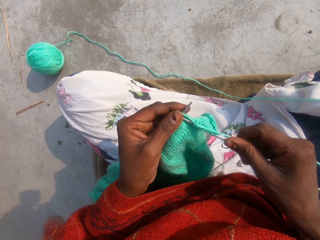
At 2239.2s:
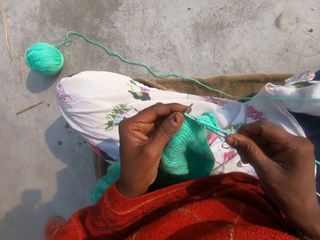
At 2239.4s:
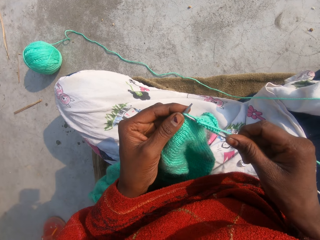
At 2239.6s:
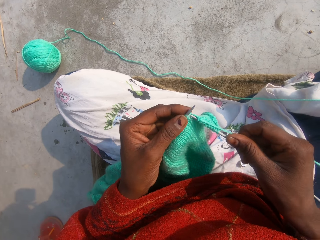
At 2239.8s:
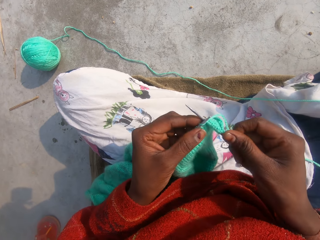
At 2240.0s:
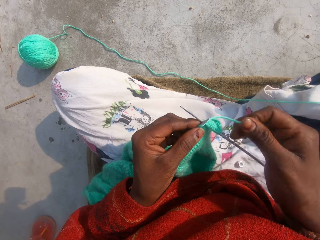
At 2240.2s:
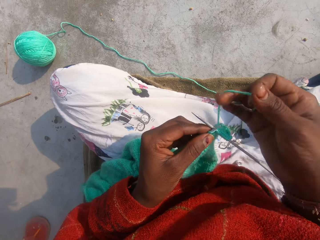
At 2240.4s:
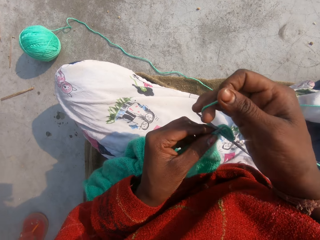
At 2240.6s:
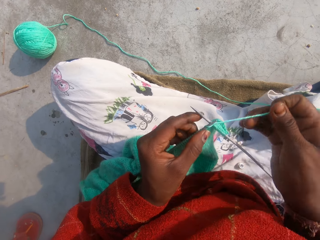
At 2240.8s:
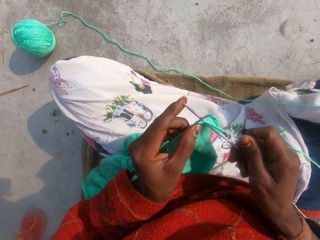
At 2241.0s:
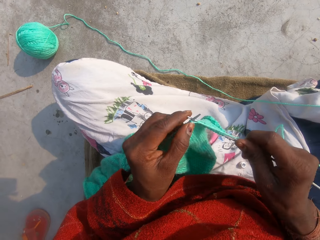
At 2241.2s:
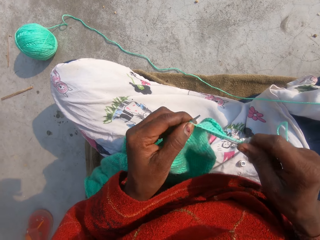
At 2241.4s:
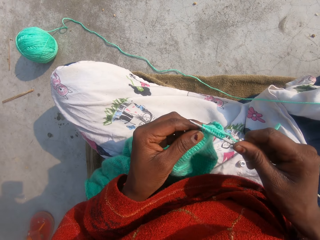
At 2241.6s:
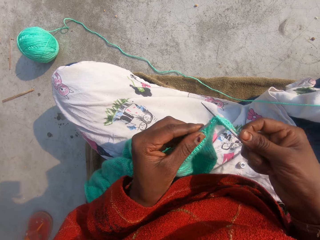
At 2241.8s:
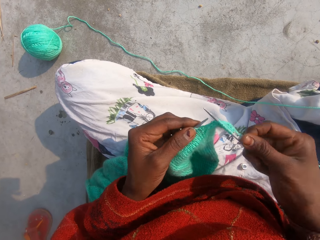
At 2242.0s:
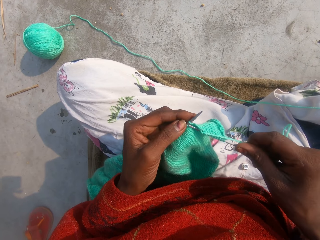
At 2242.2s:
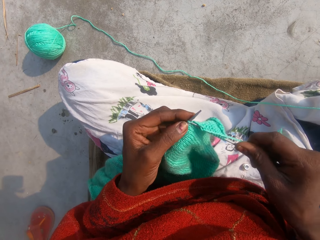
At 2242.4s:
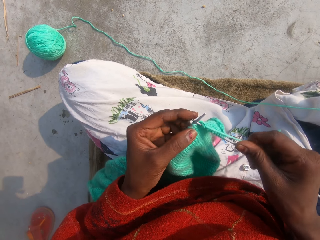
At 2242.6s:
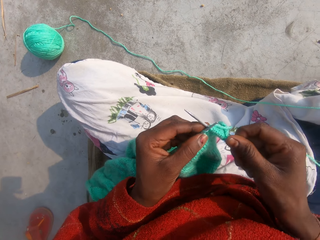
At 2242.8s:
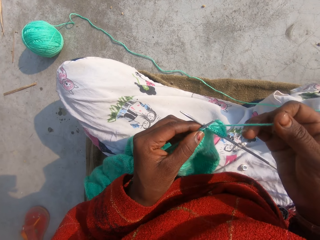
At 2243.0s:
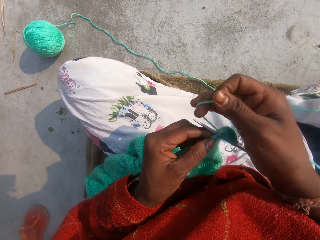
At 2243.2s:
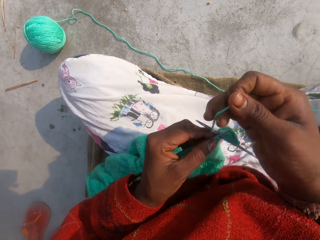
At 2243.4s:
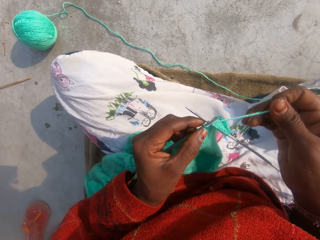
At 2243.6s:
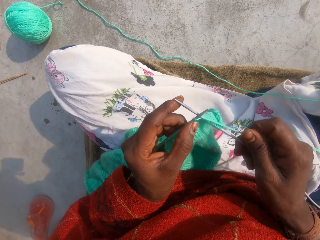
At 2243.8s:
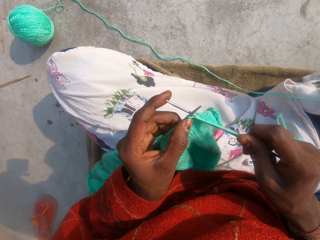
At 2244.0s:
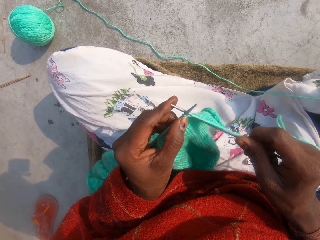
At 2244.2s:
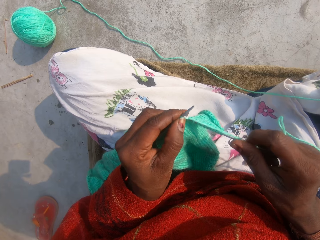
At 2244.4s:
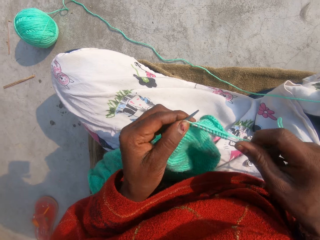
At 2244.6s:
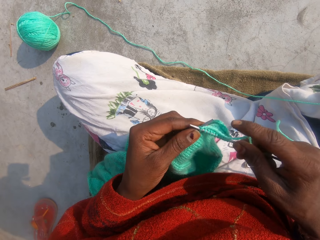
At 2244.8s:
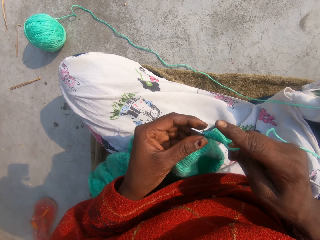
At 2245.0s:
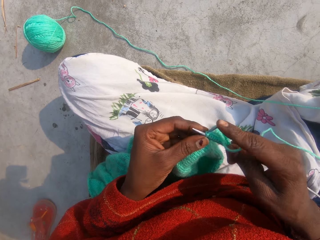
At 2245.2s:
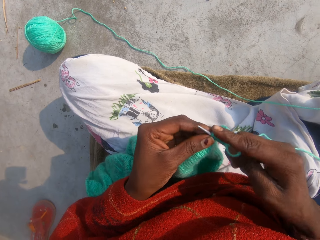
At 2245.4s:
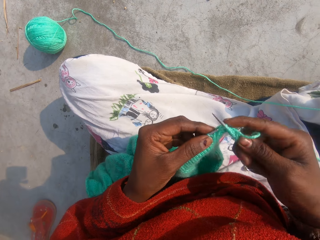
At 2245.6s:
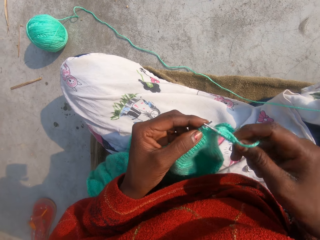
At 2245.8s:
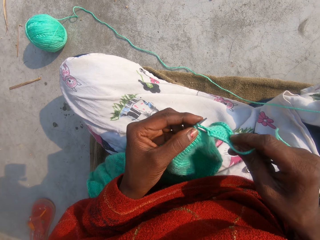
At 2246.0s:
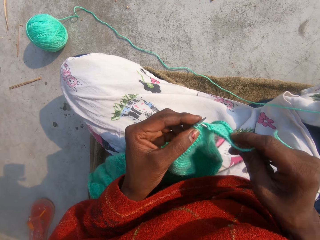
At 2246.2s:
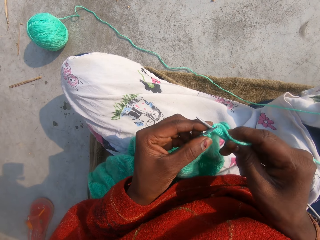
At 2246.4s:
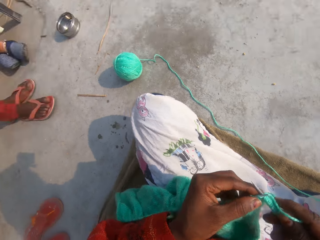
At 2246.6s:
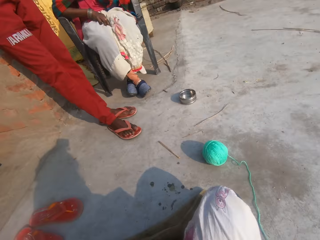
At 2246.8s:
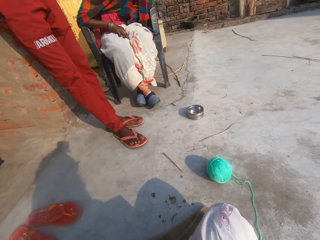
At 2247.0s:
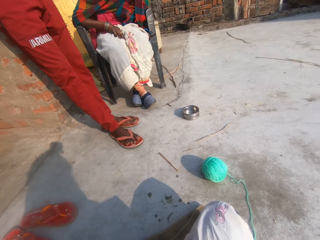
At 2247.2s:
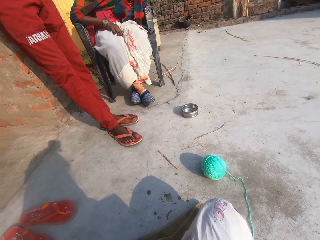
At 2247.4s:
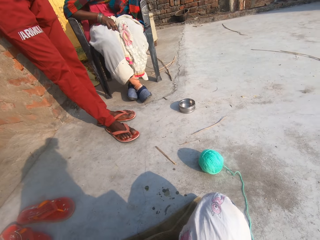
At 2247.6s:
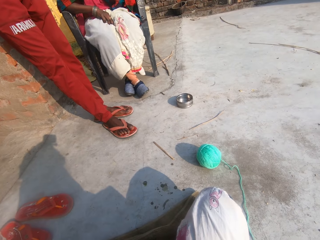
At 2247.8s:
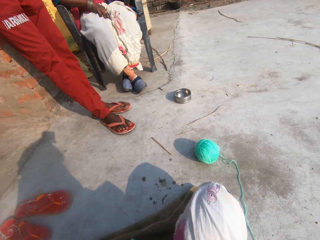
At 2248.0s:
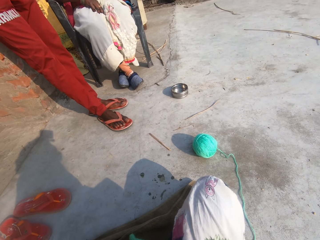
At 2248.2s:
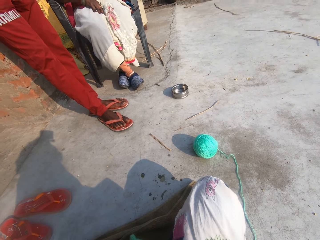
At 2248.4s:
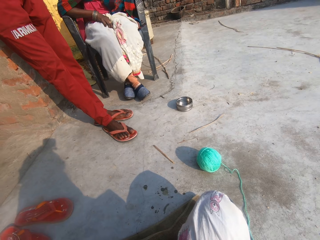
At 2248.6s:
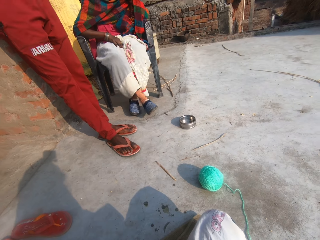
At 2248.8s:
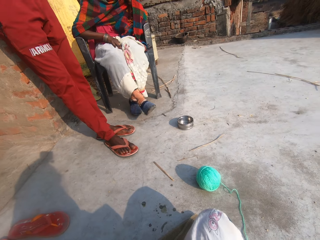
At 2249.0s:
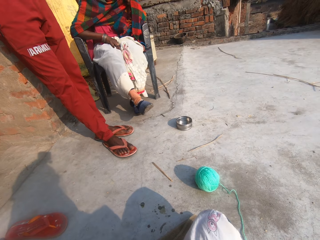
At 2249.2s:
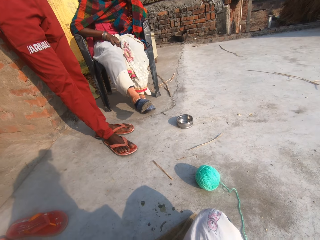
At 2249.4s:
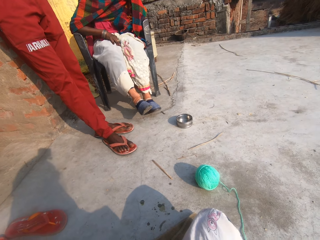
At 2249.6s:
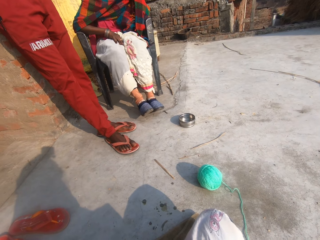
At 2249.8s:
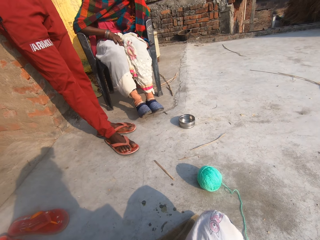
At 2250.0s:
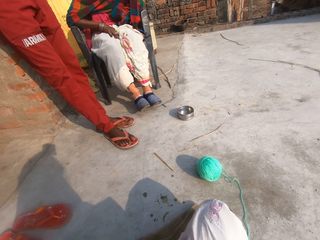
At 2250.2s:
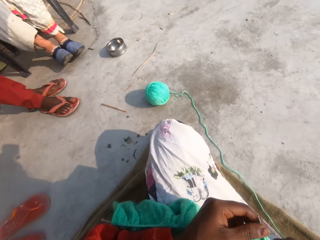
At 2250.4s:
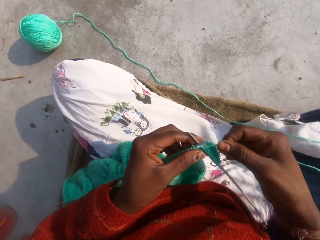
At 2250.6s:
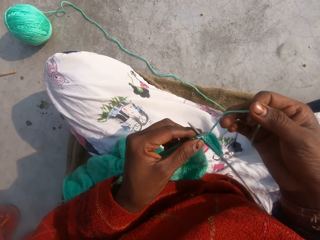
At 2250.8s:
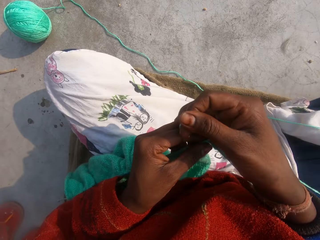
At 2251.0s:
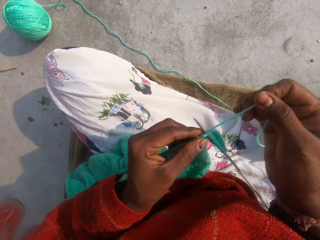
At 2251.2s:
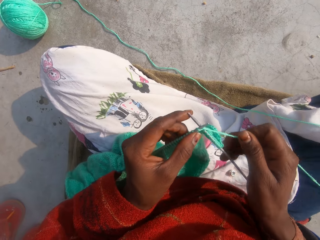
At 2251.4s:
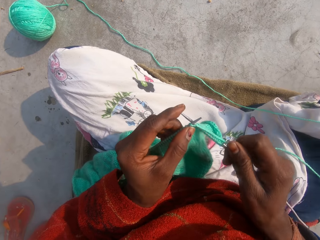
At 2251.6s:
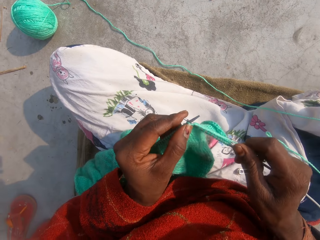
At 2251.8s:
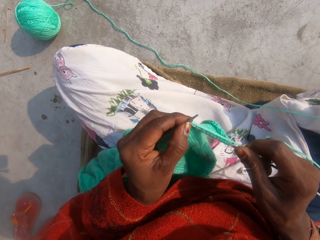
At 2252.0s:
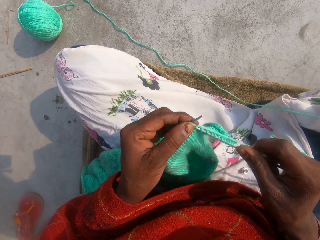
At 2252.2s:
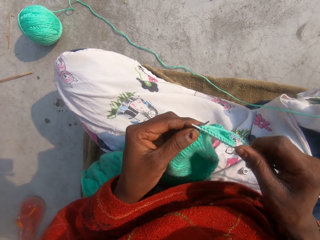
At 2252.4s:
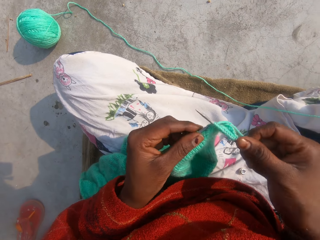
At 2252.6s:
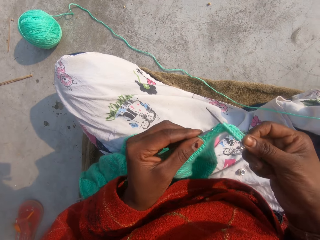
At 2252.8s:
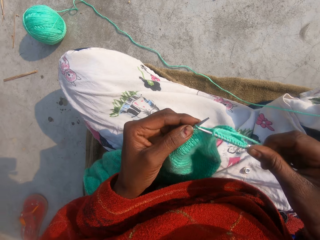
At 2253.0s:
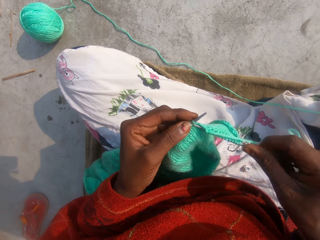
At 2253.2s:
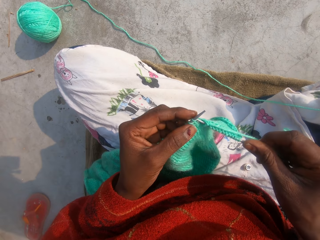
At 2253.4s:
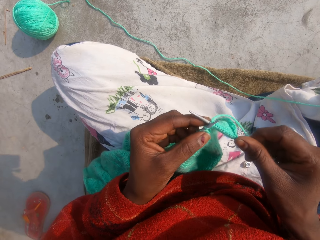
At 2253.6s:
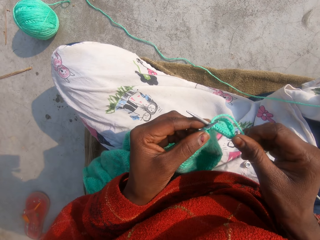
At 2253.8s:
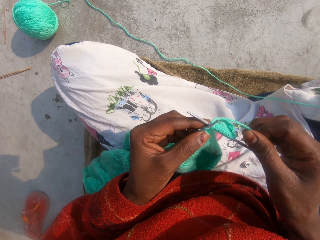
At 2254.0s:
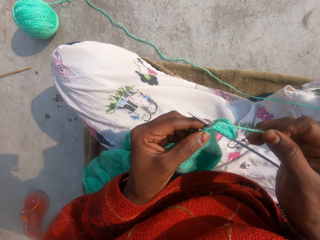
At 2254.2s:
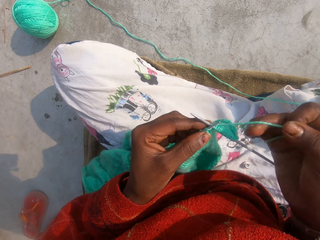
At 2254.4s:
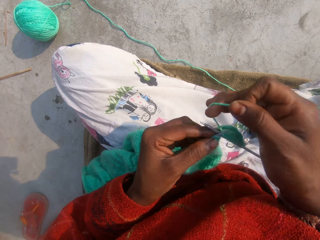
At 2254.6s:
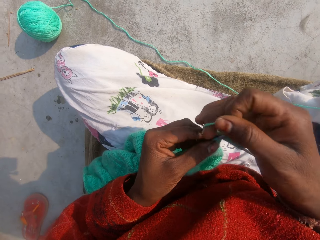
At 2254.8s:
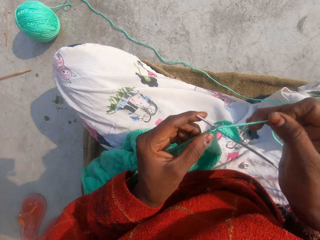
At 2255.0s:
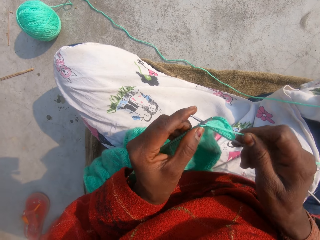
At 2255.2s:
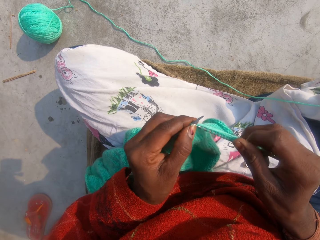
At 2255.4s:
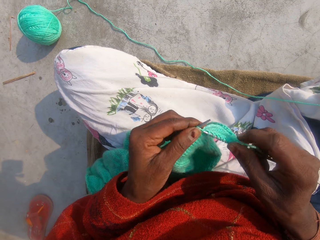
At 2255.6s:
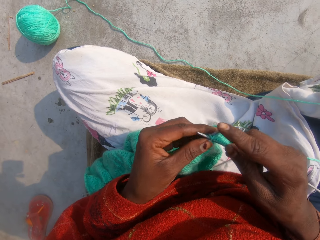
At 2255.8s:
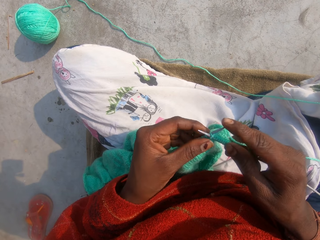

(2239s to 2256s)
The camera wearer sews the piece of crochet. They look aside. They sew the piece of crochet.

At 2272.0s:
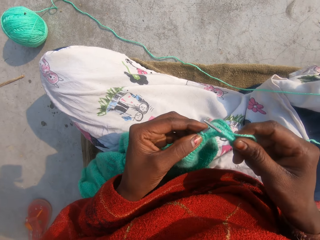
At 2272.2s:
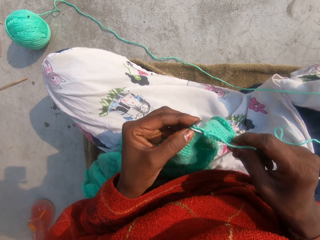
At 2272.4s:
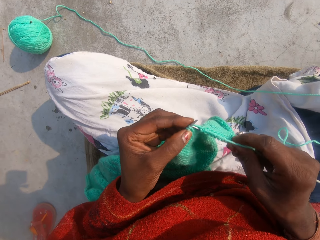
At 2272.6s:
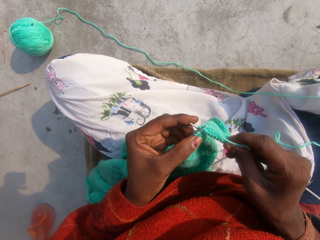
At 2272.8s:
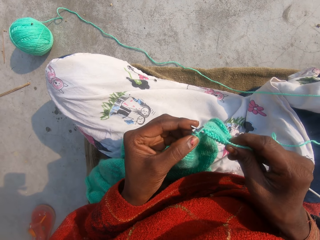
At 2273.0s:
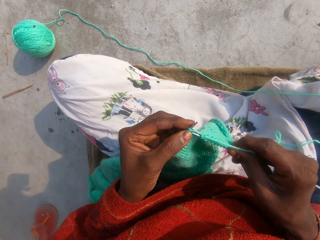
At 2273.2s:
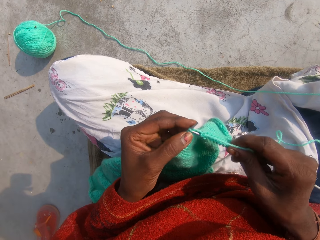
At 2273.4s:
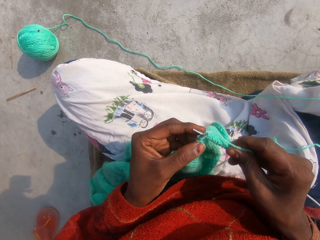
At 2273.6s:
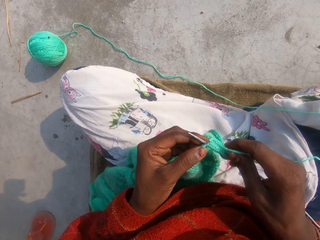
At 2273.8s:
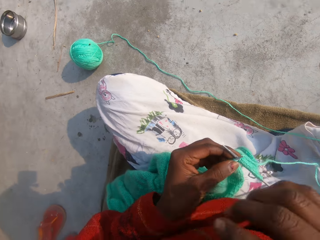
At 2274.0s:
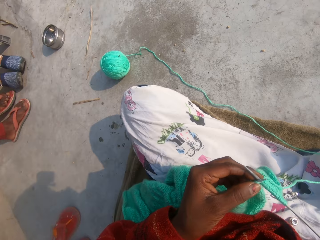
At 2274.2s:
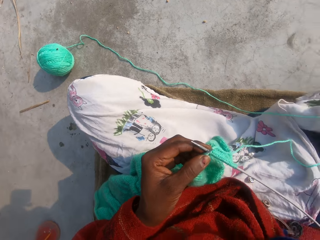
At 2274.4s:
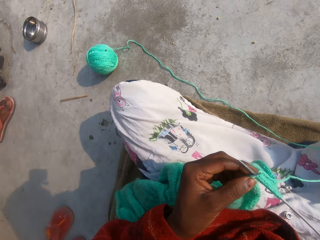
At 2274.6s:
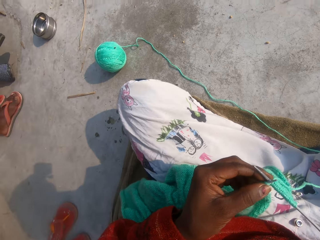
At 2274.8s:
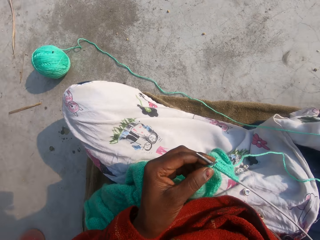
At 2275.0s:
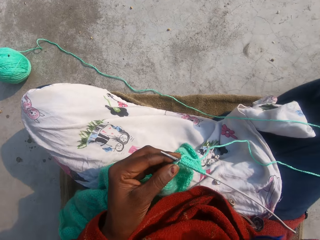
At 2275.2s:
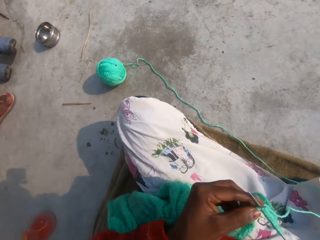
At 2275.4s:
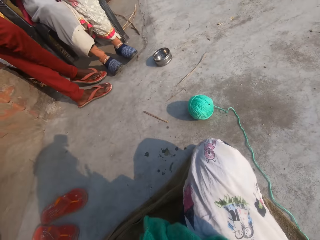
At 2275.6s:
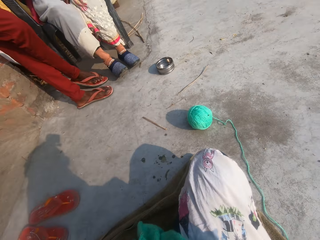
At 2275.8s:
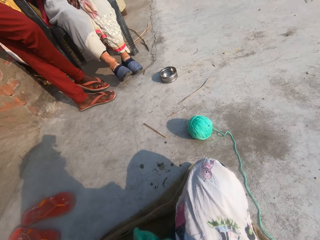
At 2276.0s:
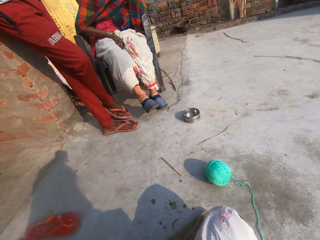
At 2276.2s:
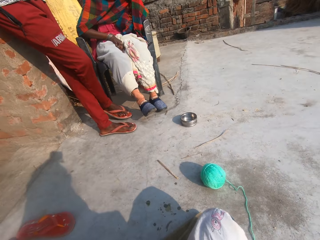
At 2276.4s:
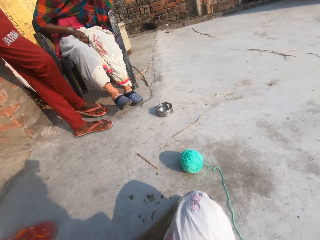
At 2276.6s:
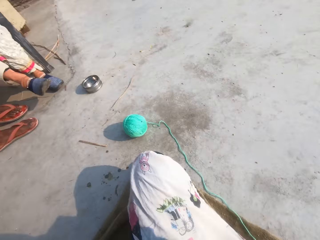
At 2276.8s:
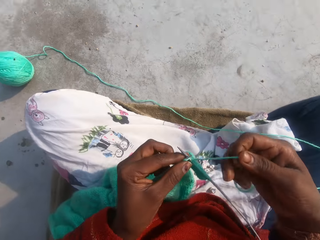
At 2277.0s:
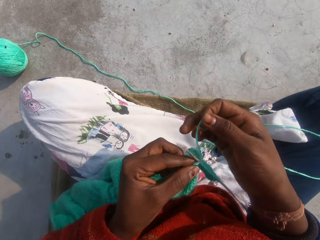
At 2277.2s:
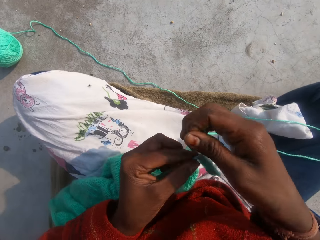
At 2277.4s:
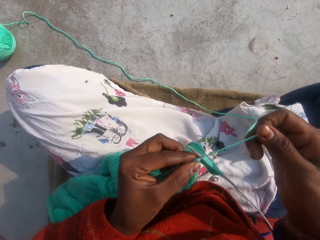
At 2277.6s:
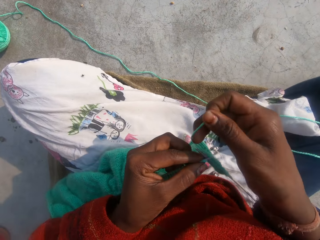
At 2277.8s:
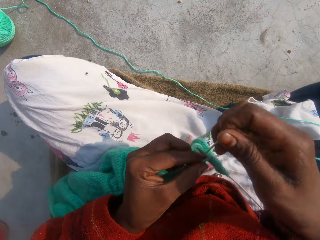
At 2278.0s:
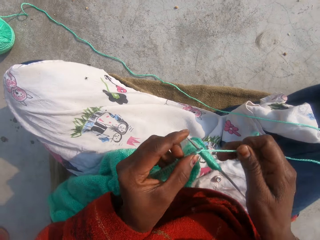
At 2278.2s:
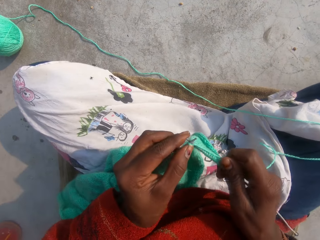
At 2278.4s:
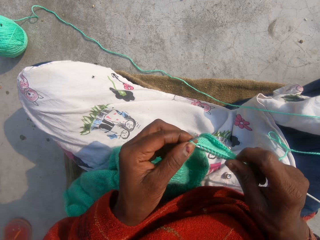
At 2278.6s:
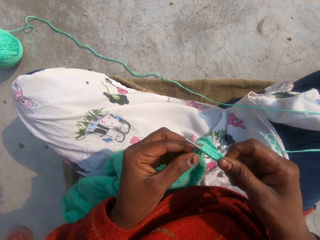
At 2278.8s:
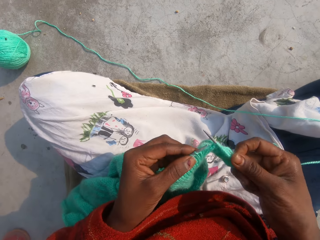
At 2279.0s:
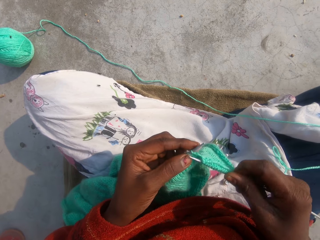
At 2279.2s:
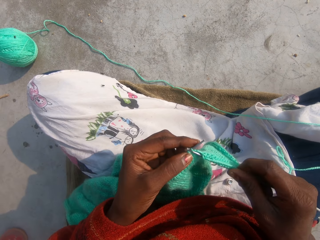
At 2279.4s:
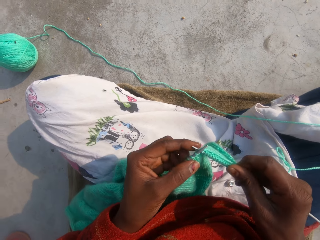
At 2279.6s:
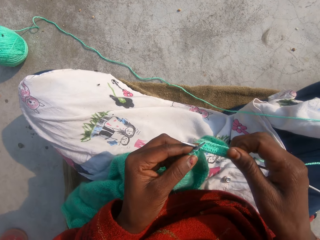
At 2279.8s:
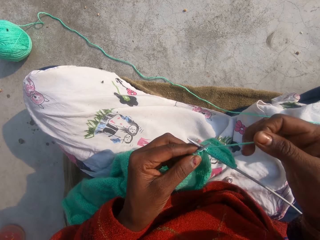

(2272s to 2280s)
The camera wearer touches his face. He converses and looks at a man and a woman. He laughs. He sews the piece of crochet.
